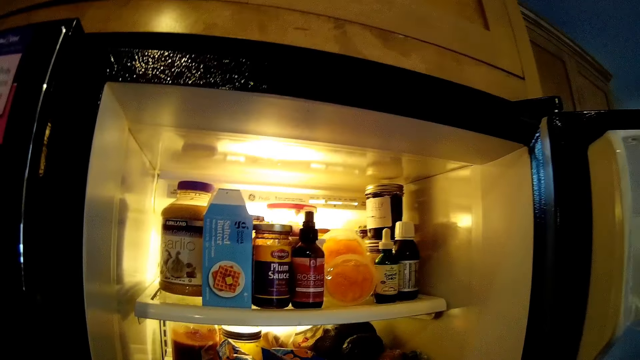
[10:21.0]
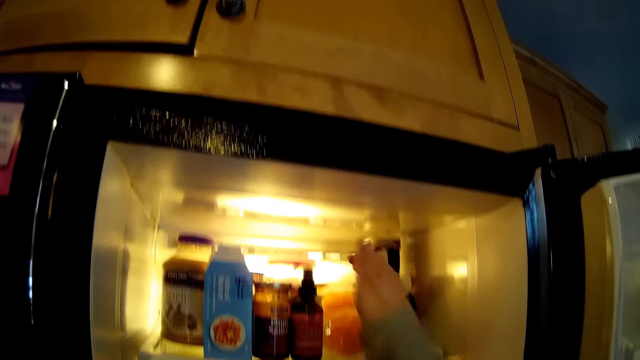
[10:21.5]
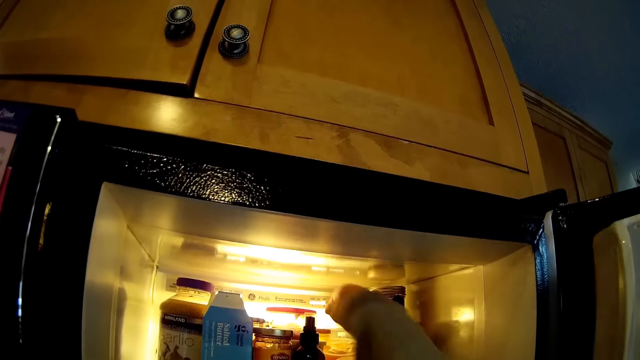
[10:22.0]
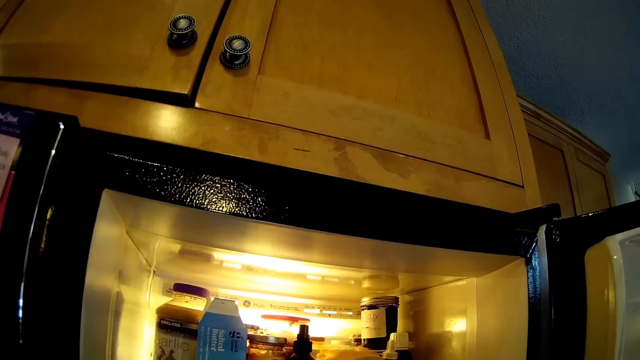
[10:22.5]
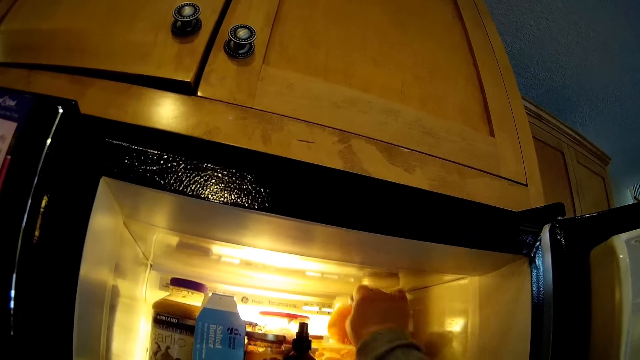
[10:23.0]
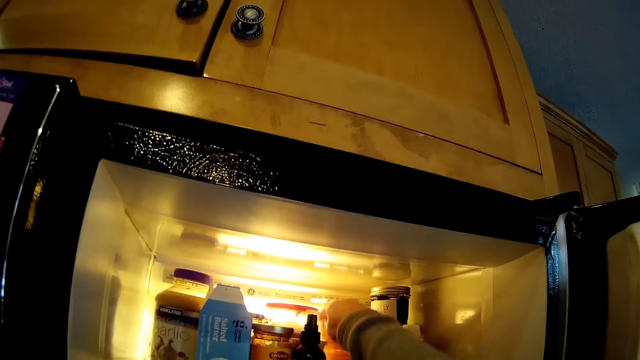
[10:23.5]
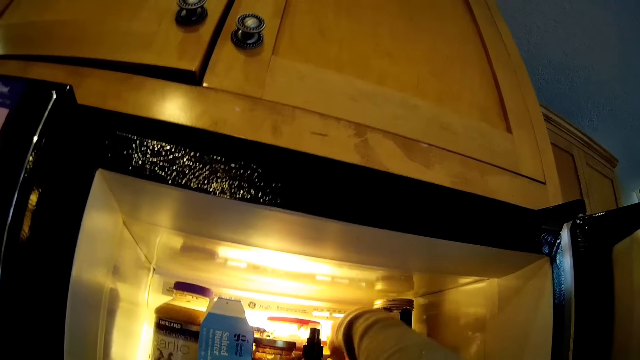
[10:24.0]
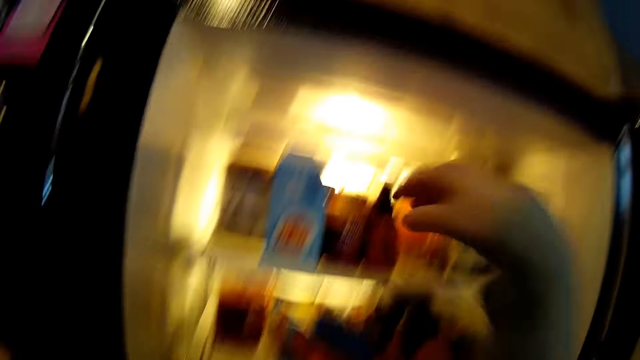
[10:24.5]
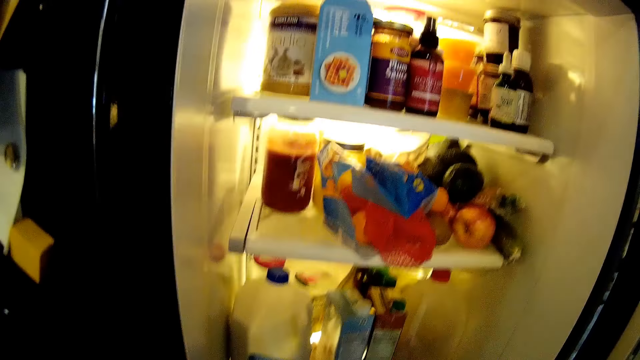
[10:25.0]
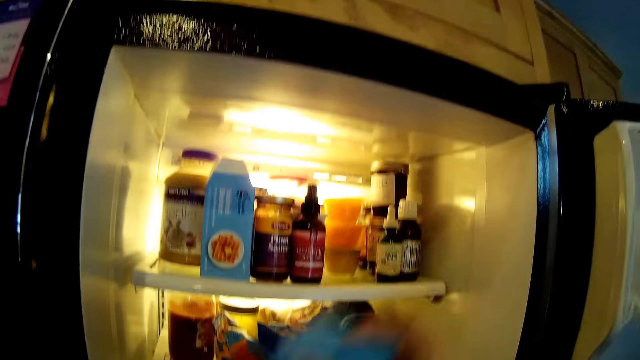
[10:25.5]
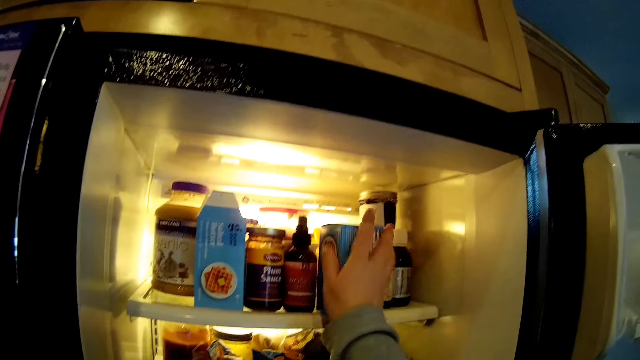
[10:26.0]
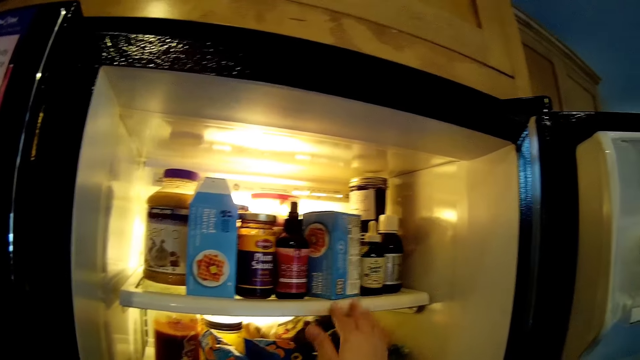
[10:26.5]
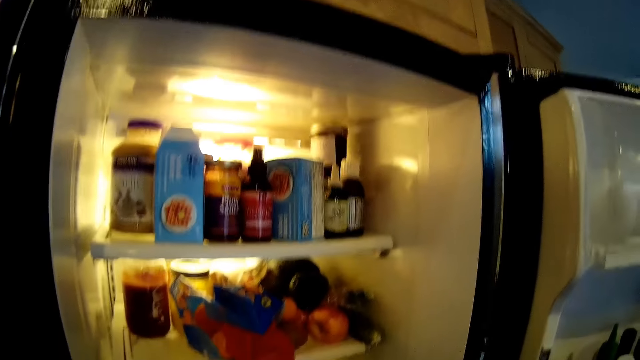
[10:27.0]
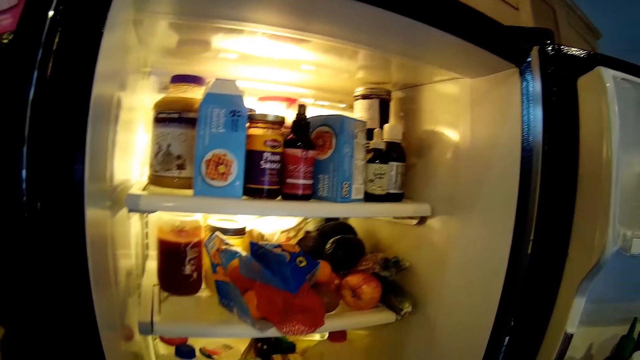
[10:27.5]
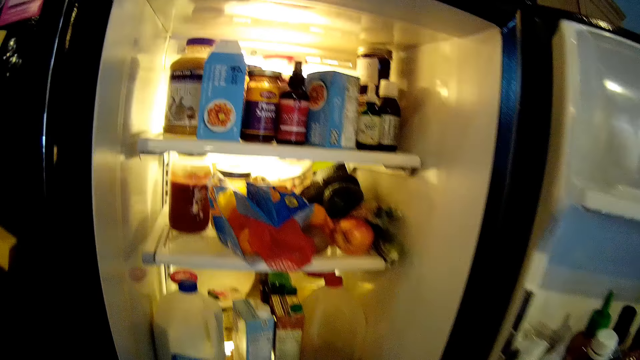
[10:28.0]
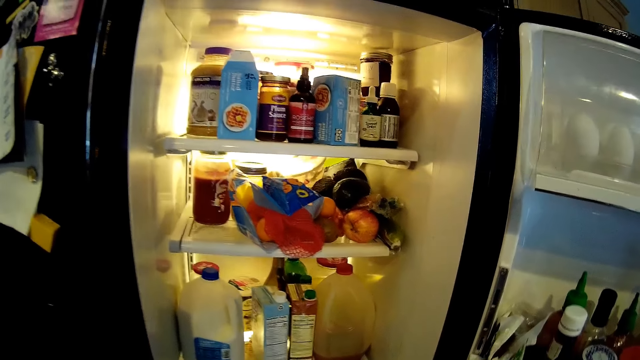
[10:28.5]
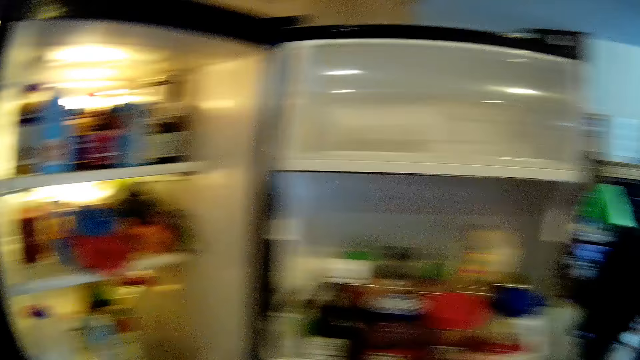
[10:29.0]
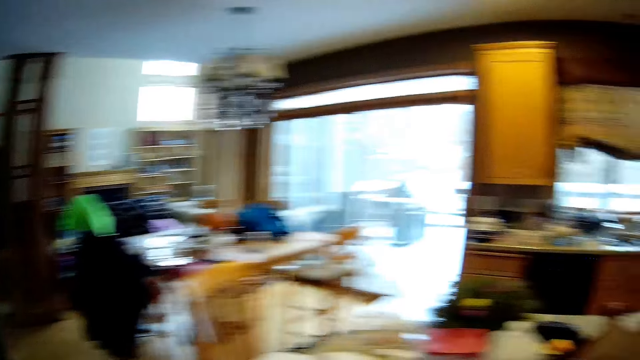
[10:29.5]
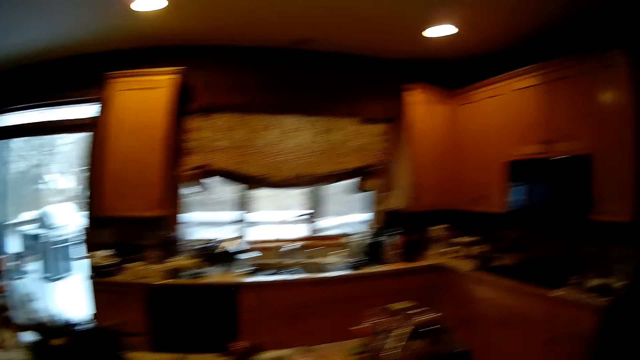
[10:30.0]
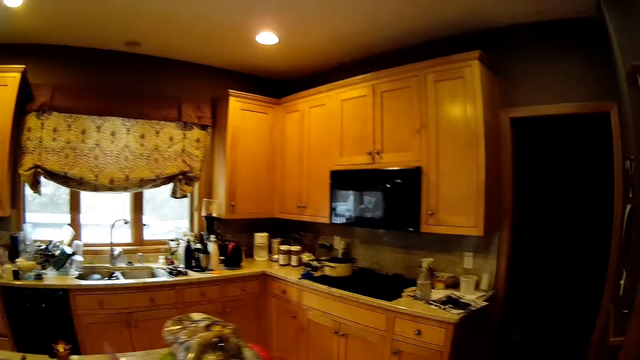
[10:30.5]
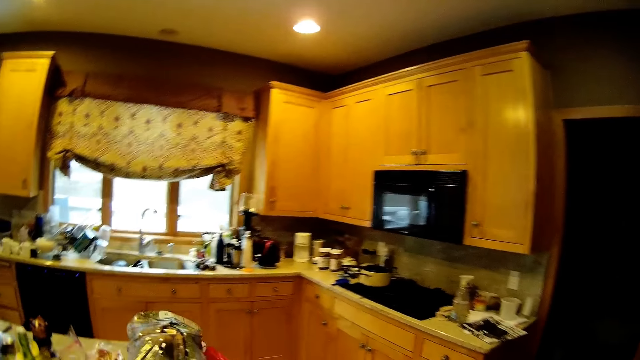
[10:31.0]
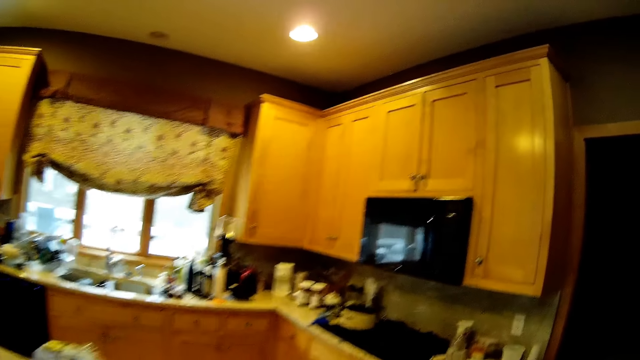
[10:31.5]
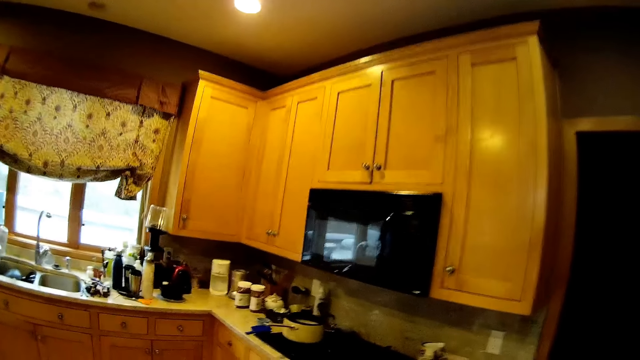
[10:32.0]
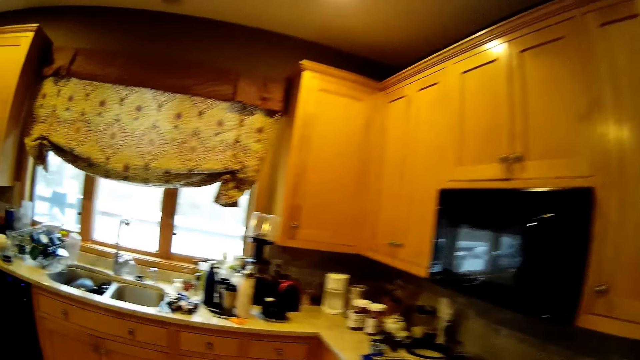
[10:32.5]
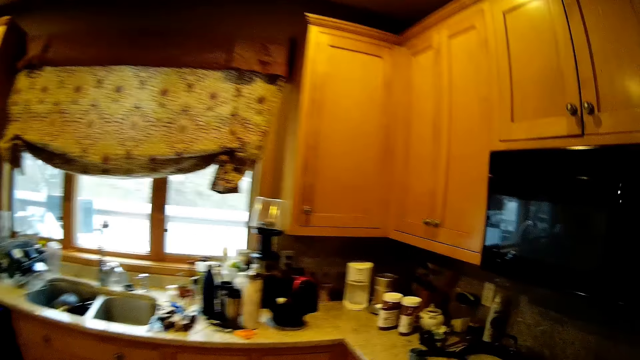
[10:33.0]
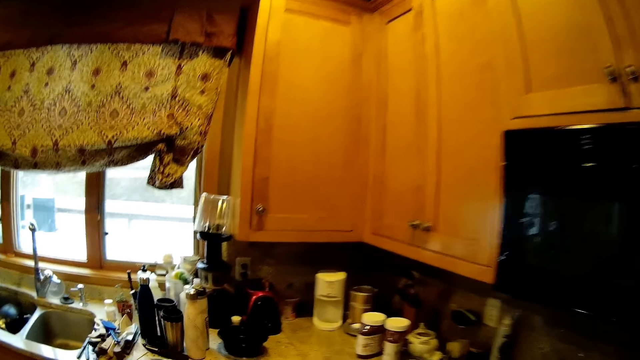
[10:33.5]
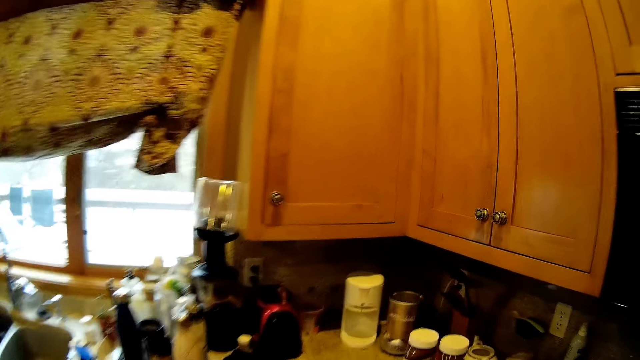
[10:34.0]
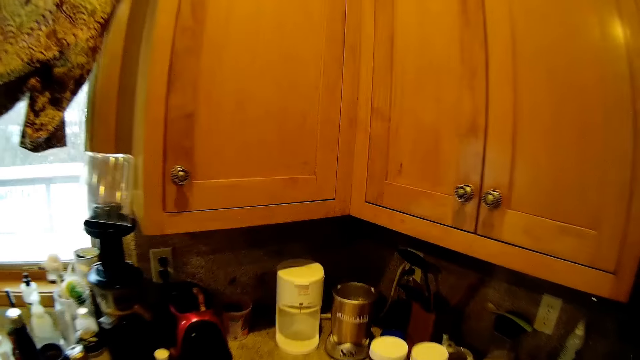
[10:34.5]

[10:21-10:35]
The camera wearer picks a bottle of juice. They put a packet of product inside the fridge. They close the fridge door and walk to the sink.

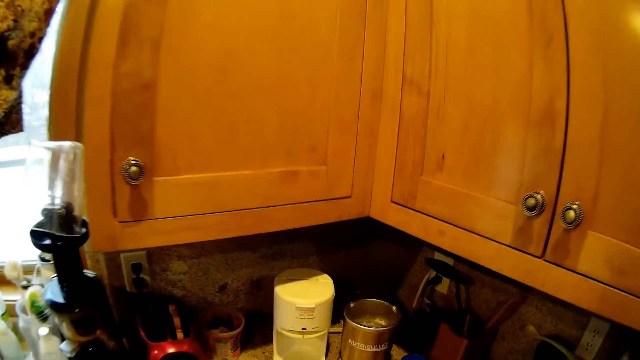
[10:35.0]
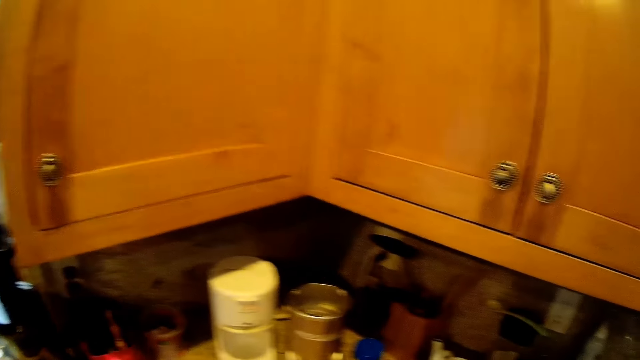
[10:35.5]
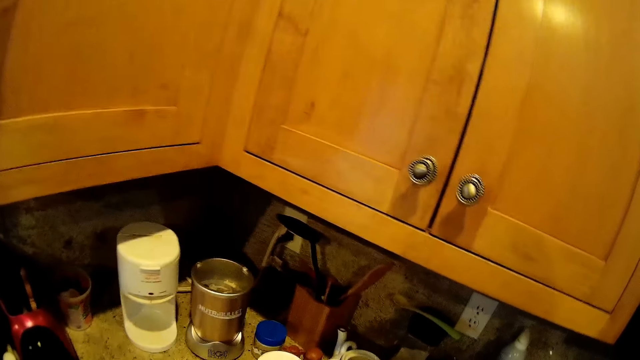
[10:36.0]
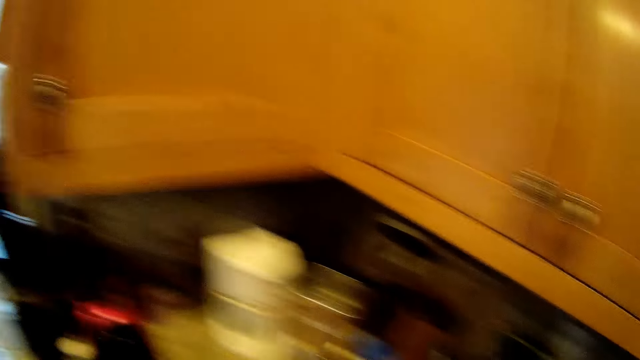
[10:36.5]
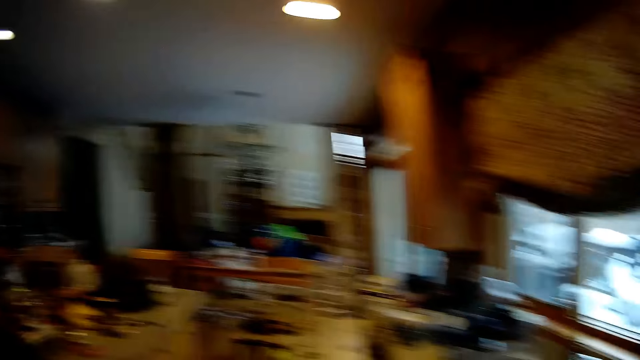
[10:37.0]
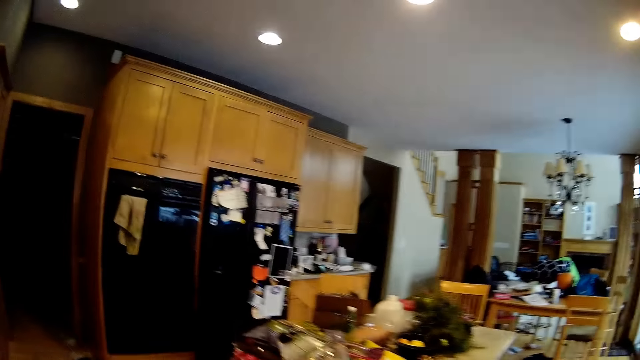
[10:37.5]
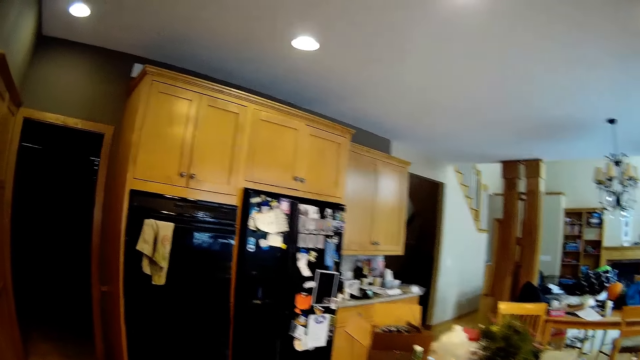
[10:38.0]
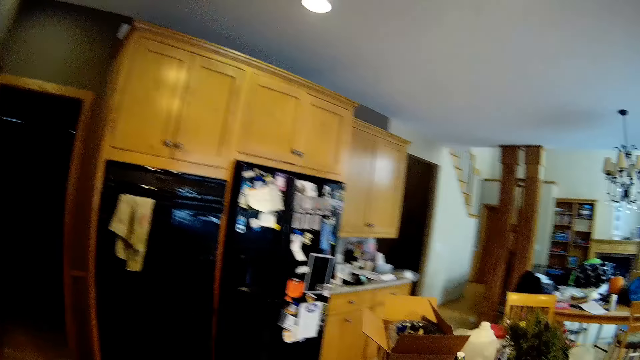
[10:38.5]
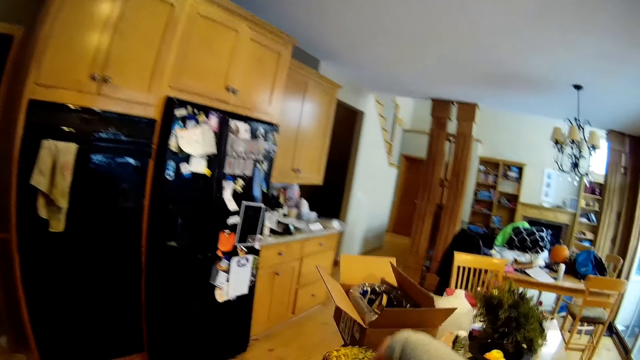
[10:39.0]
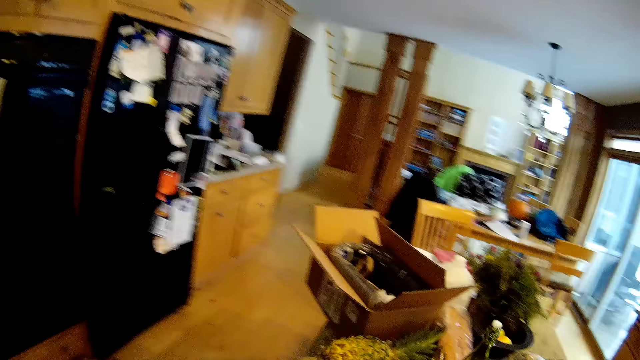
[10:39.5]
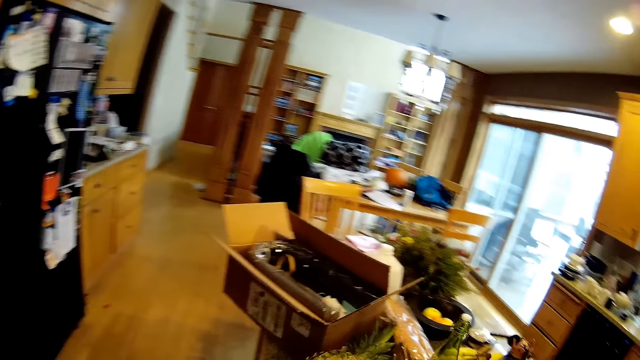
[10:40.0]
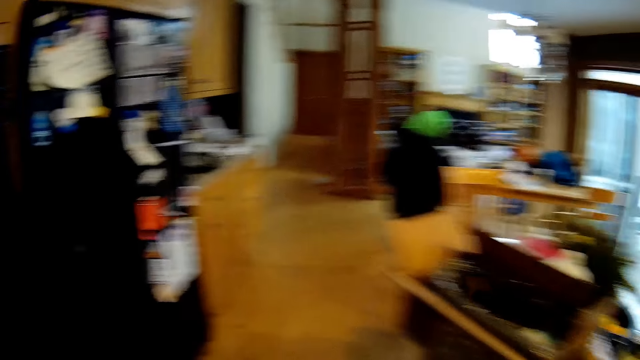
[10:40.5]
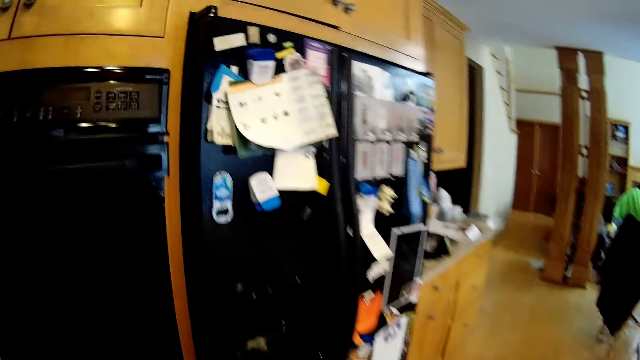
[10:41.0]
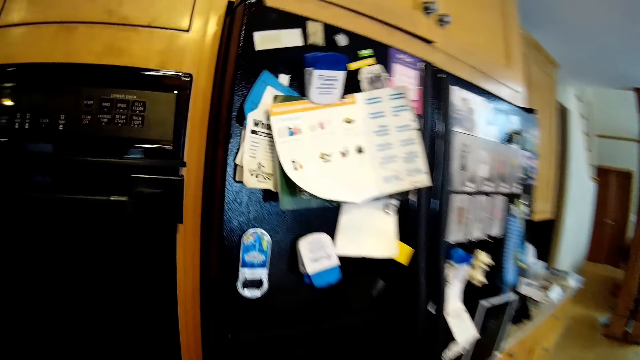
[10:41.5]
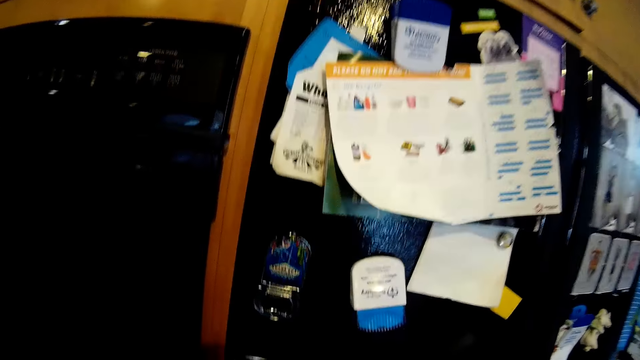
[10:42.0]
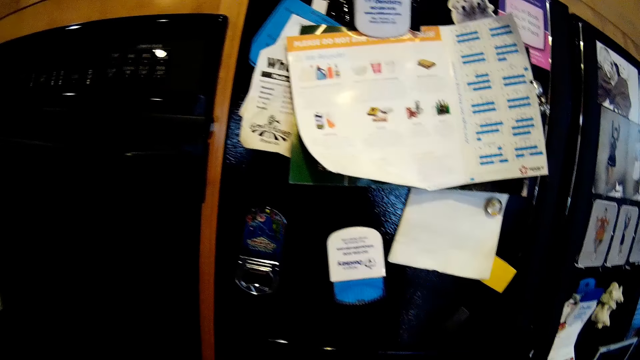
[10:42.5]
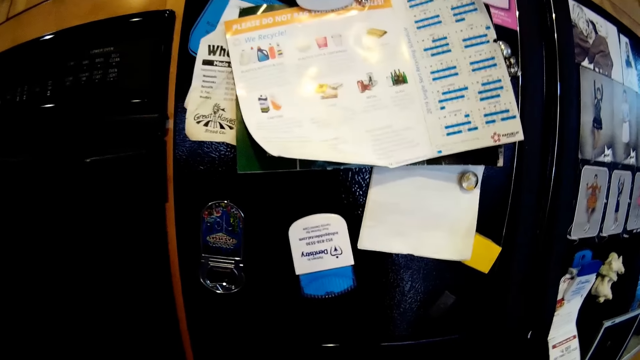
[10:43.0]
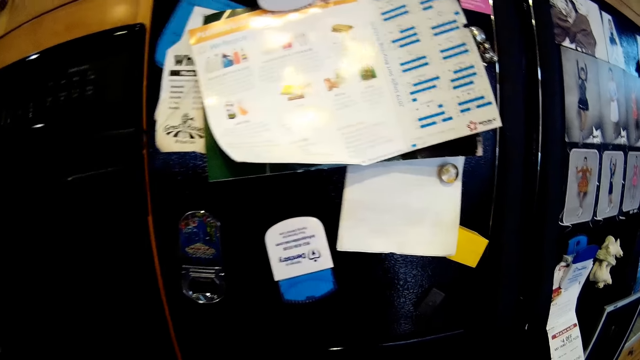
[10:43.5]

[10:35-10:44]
The camera wearer picks something. They pick something from the table.
